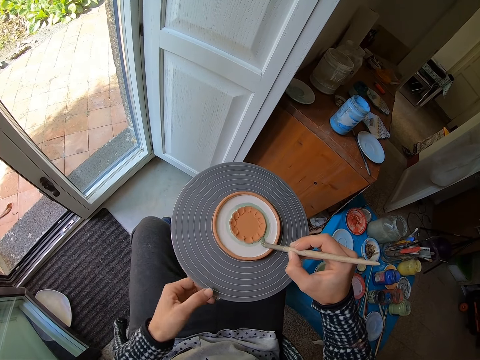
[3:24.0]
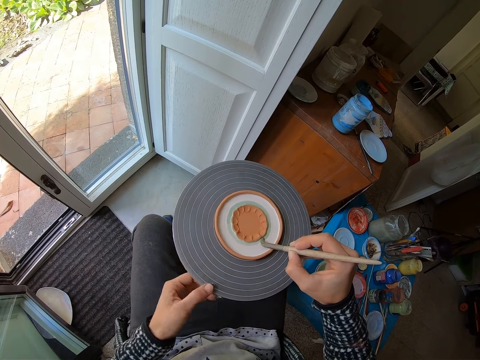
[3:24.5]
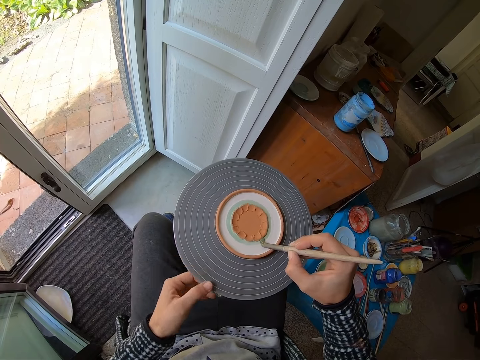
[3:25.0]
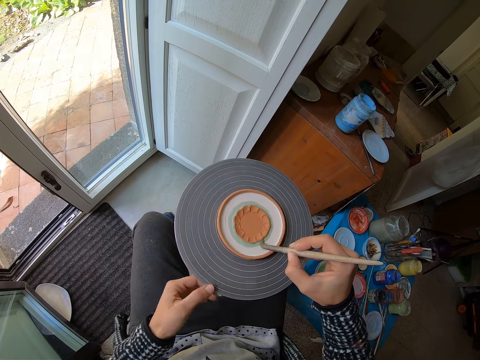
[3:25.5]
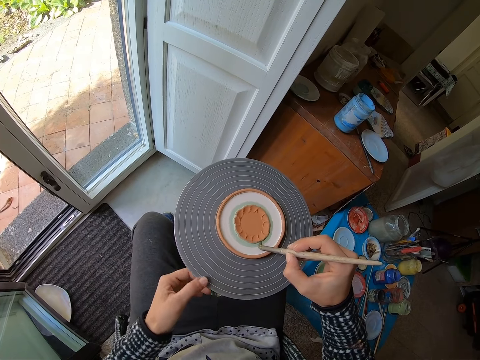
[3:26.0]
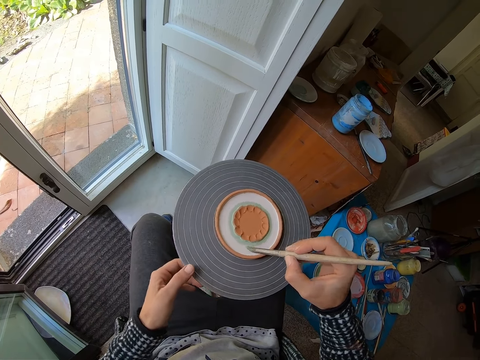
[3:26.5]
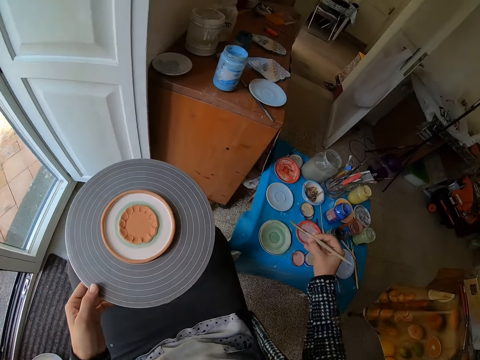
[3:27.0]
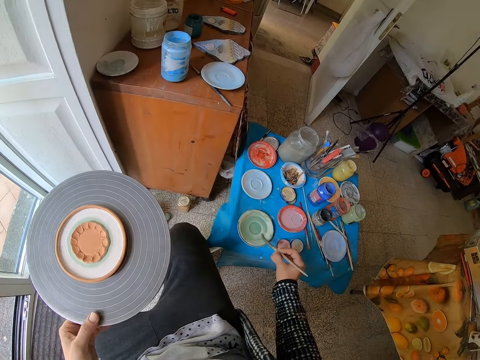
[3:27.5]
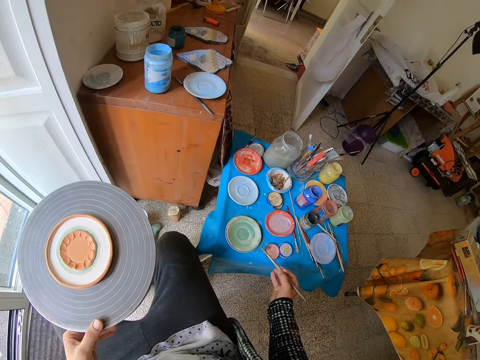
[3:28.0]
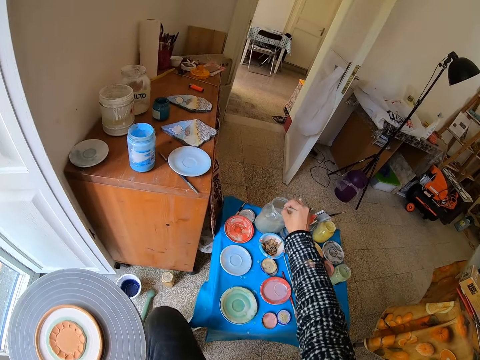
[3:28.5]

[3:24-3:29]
The camera wearer mixes the paint in the paint tray with the paintbrush in his right hand. He dabs the paintbrush on the edge of the paint tray with his right hand. He dips the paintbrush into the water jar with his right hand.

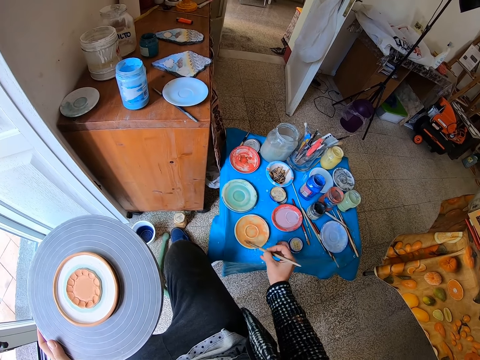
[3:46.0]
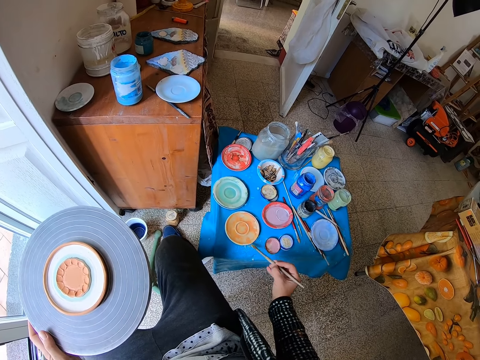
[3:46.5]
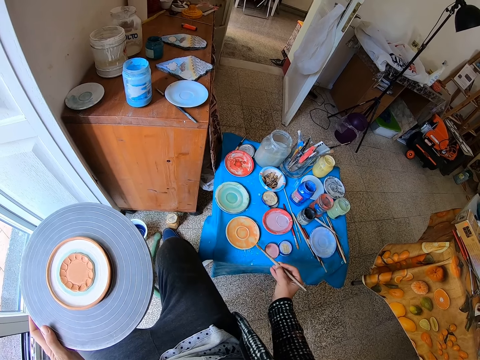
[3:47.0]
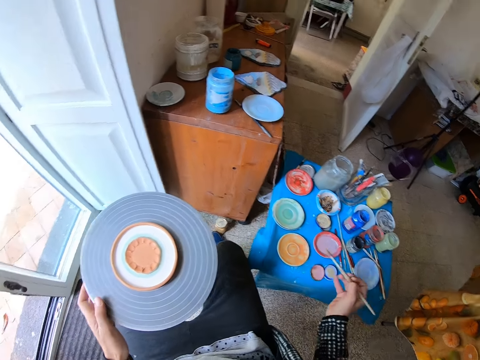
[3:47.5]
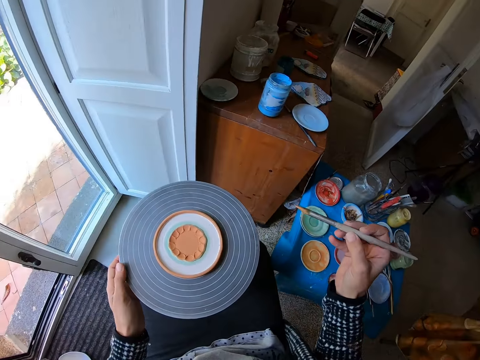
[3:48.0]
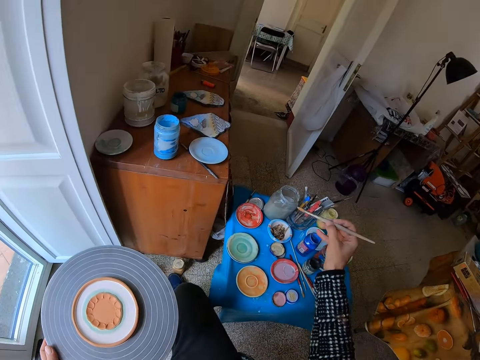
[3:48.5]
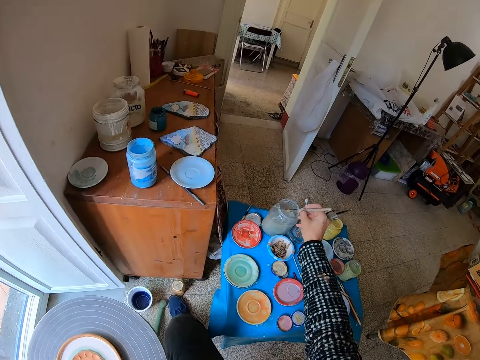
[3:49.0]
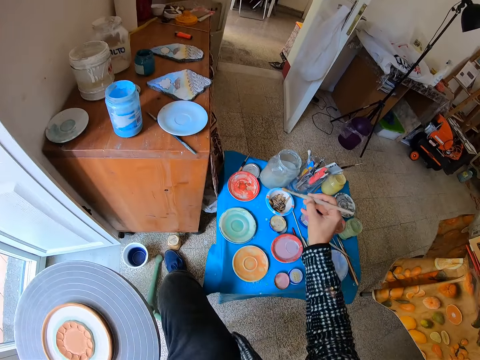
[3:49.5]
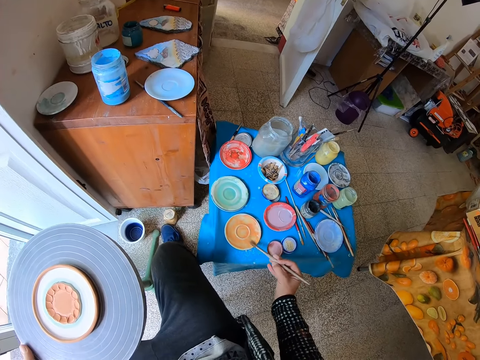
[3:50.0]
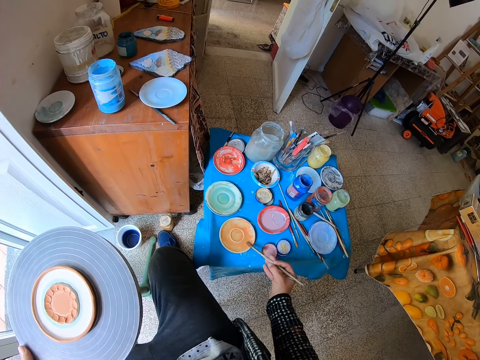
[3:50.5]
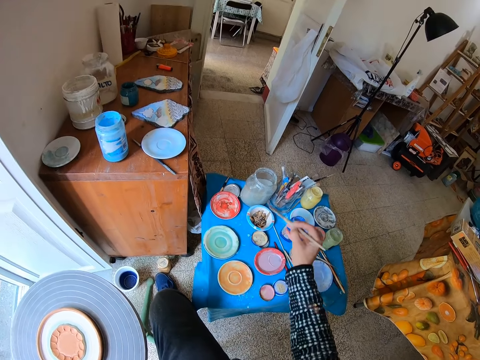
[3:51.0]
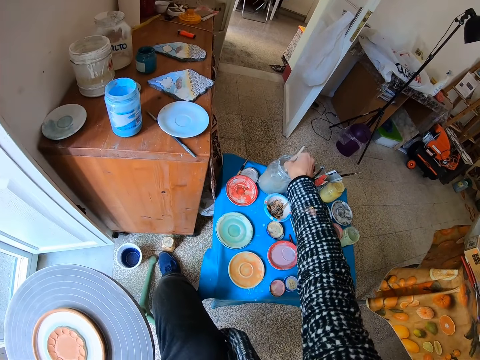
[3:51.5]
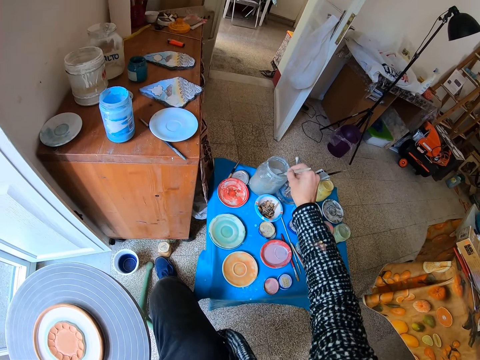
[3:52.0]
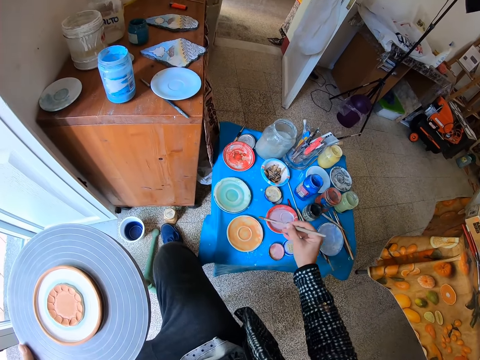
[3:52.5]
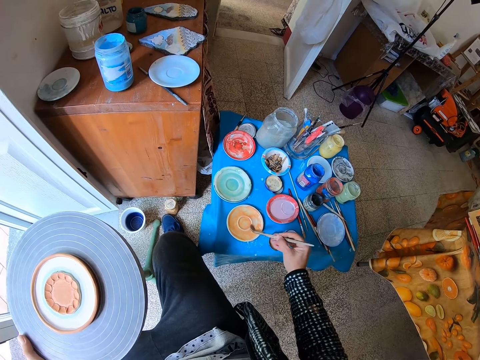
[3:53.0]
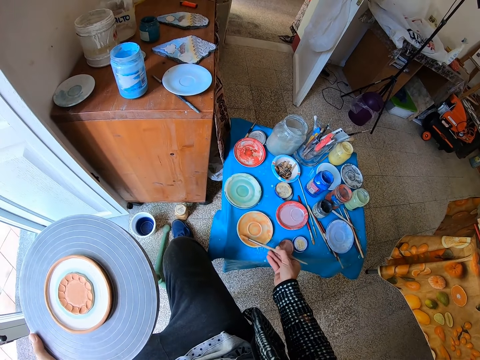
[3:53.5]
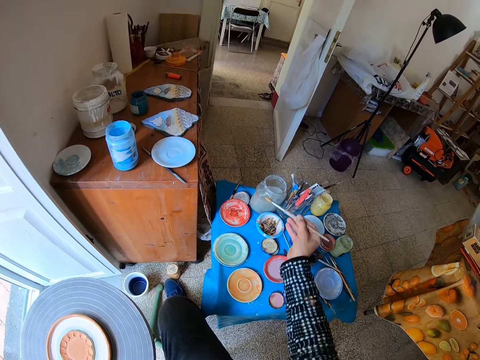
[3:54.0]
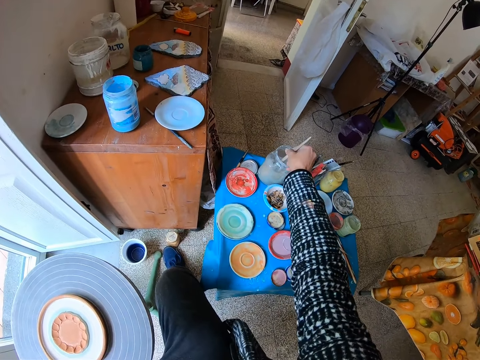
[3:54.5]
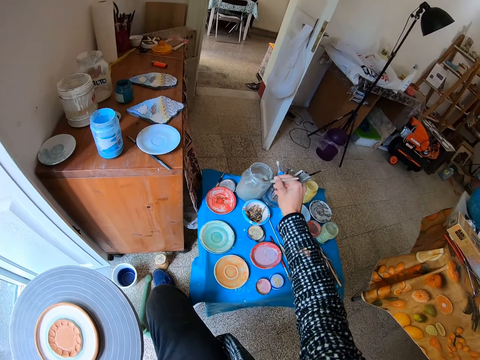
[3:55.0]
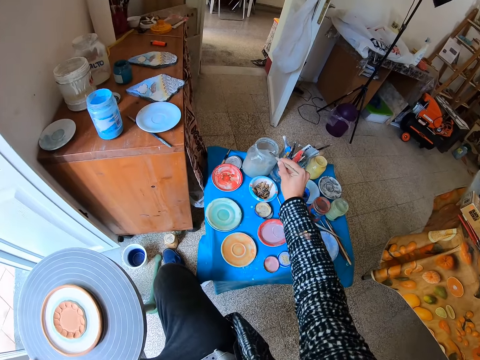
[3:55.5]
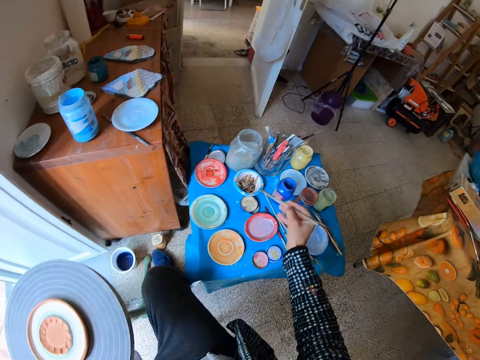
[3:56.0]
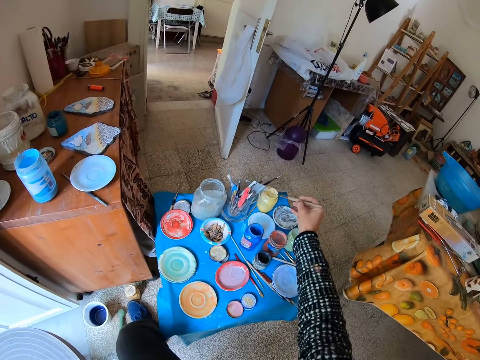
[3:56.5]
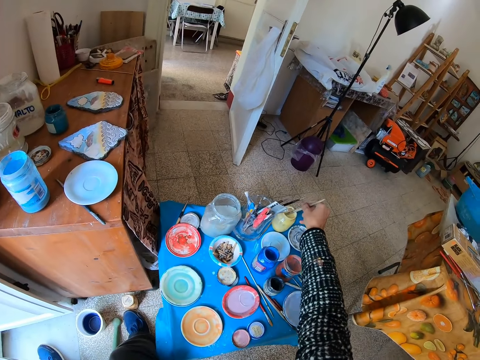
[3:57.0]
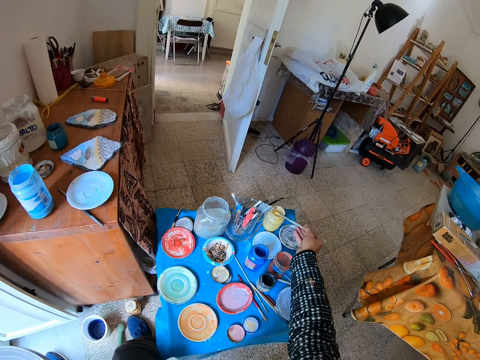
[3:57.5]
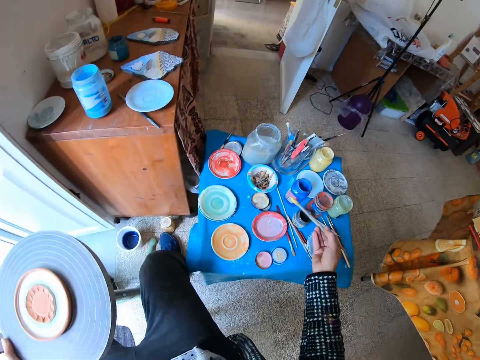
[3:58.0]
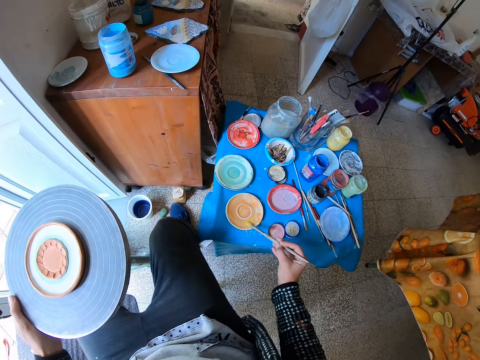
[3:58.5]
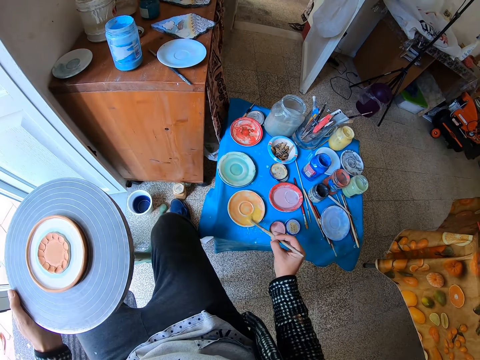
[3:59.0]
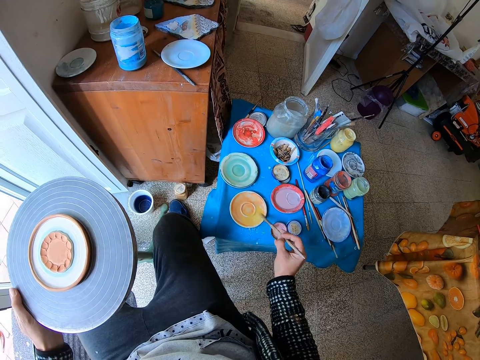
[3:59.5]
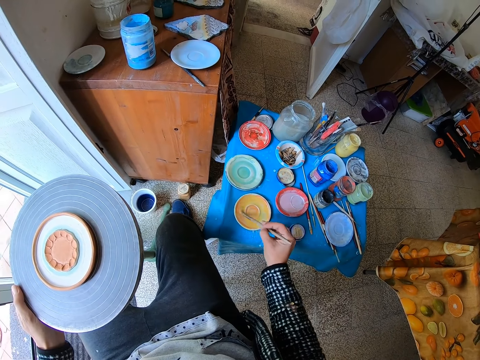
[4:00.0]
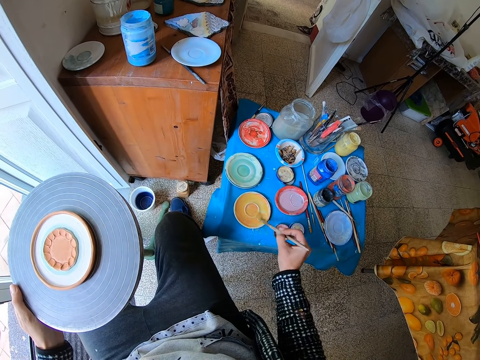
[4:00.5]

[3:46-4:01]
The camera wearer dabs the paintbrush on the edge of the paint tray or saucer with his right hand. He dips the paintbrush into the water jar with his right hand. He dabs the paintbrush on the edge of the paint tray with his right hand. He dips the paintbrush into the water jar with his right hand. He cleans the paintbrush. He dabs the paintbrush on the edge of the water jar with his right hand. He mixes the paint in the paint tray with the paintbrush in his right hand. He rubs the paintbrush on the saucer. He dips the paintbrush into the water jar with his right hand. He cleans the paintbrush. He dabs the paintbrush on the edge of the water jar with his right hand. He dips the paintbrush into a paint plastic bottle with his right hand. He mixes the paint in the paint tray with the paintbrush in his right hand. He rubs the paintbrush on the saucer.

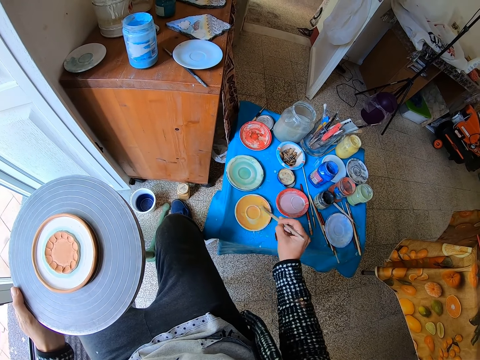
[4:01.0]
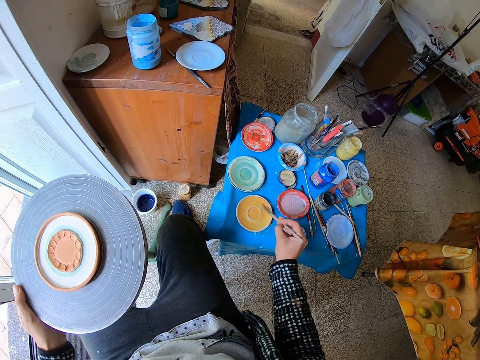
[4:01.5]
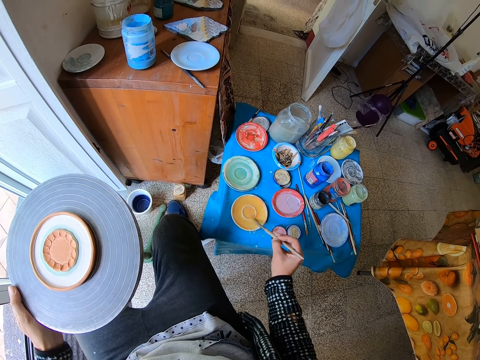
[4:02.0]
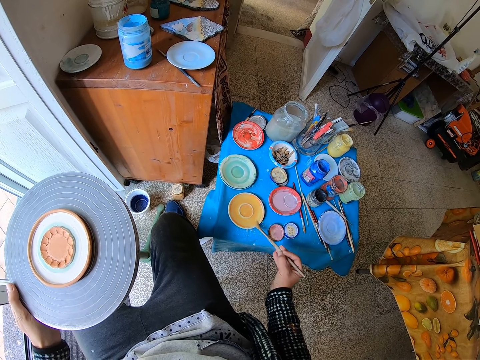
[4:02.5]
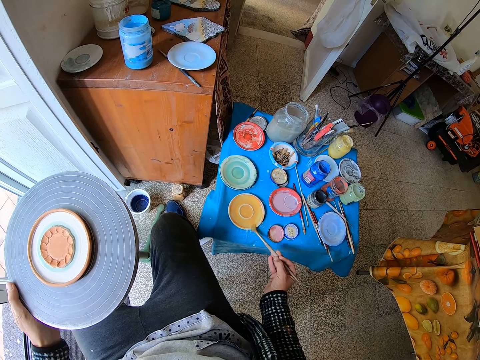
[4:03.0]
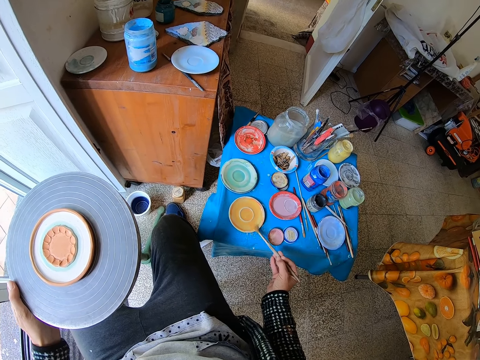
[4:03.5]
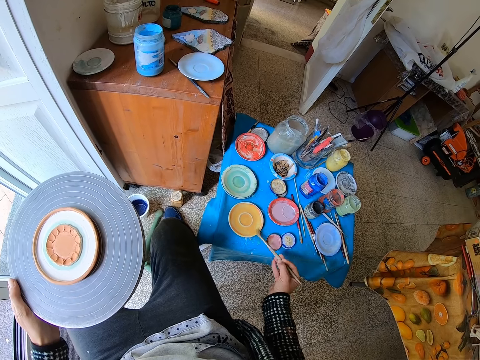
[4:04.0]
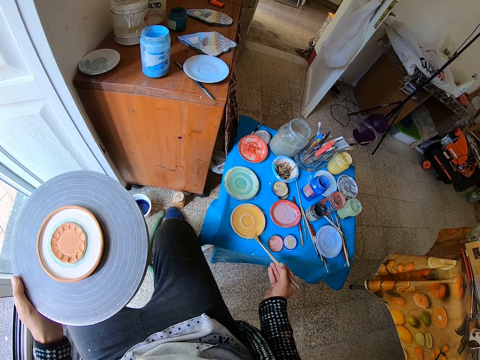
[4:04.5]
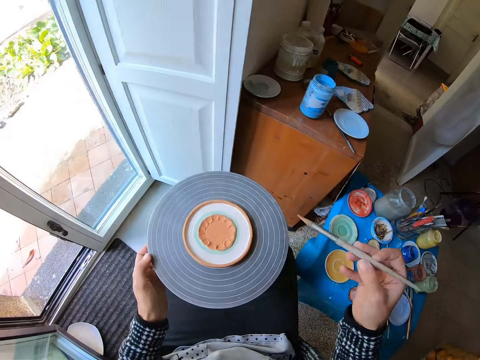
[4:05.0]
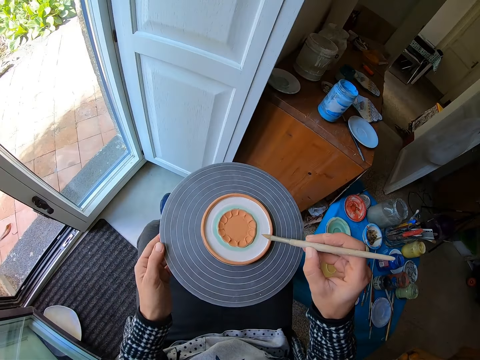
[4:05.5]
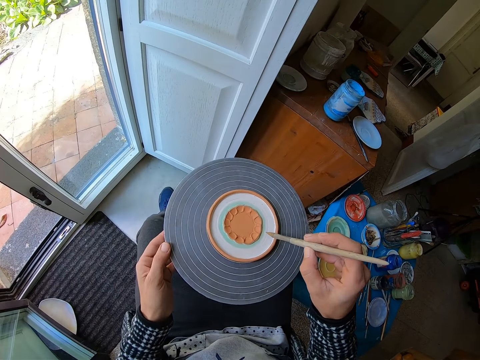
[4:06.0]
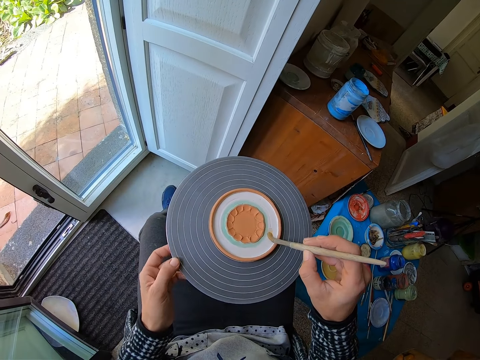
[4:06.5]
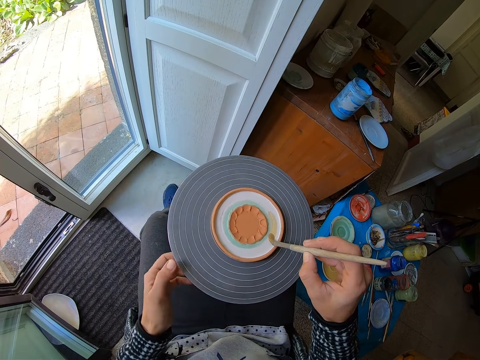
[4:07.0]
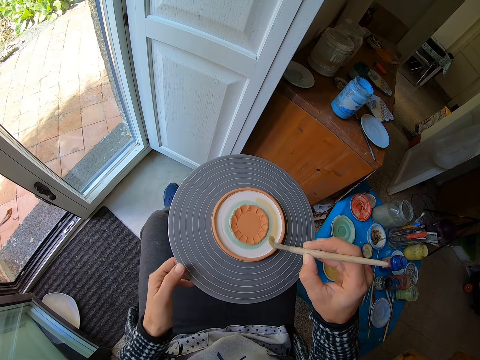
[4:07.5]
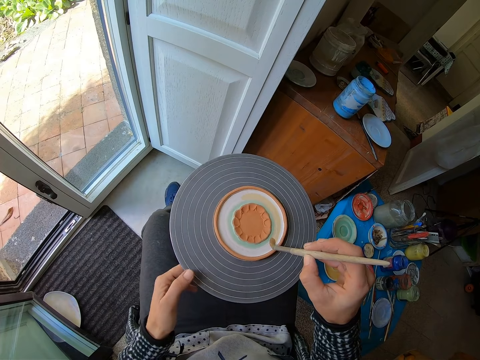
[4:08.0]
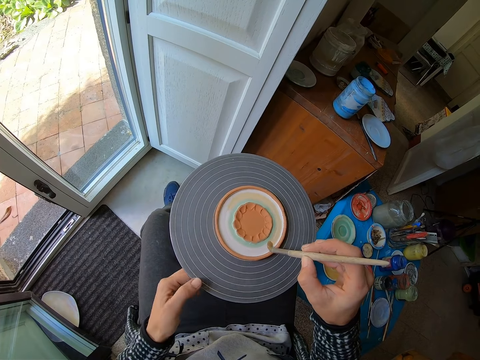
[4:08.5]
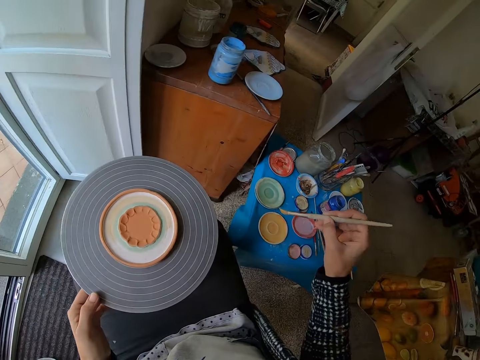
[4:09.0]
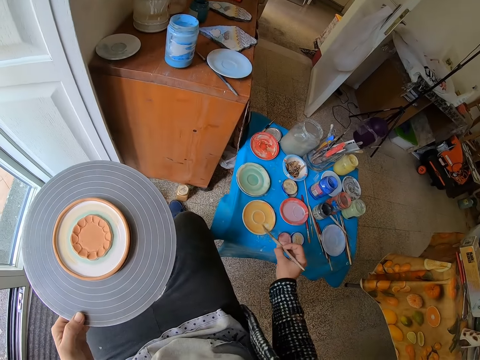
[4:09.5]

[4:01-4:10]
The camera wearer dabs the paintbrush on the edge of the paint tray with his right hand. He rolls the rolling table with his left hand. He paints the surface of the ceramic art with the paintbrush in his right hand. He mixes the paint in the paint tray with the paintbrush in his right hand.
